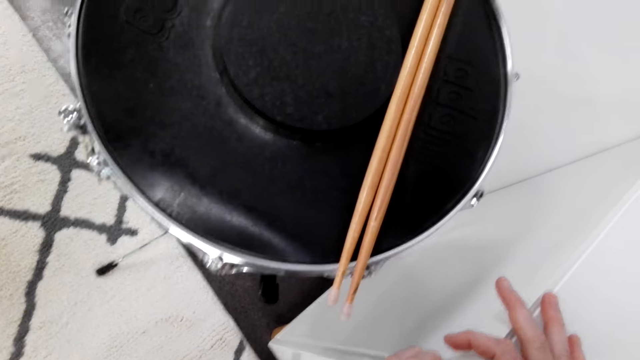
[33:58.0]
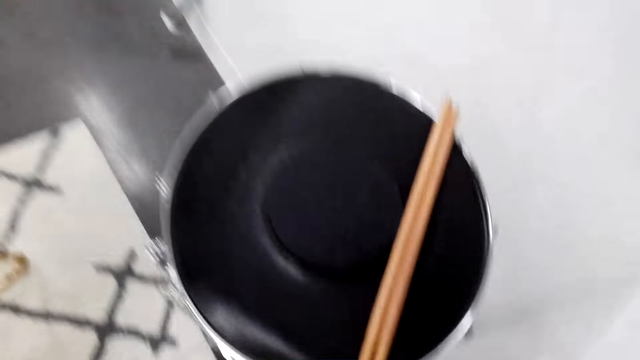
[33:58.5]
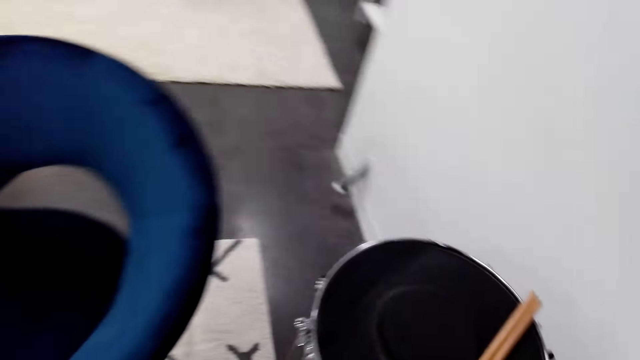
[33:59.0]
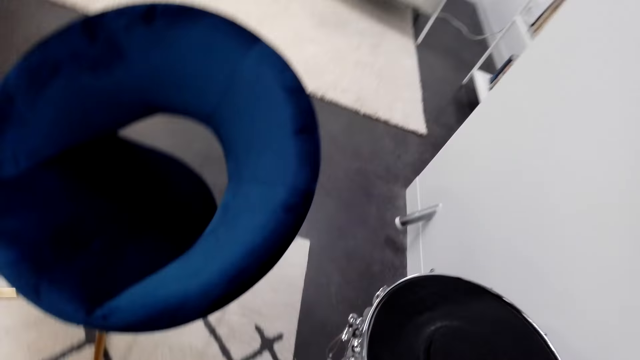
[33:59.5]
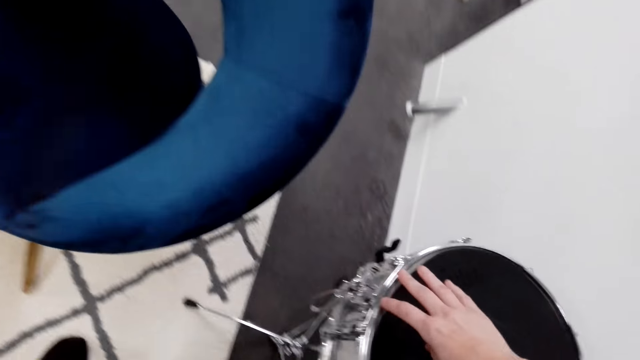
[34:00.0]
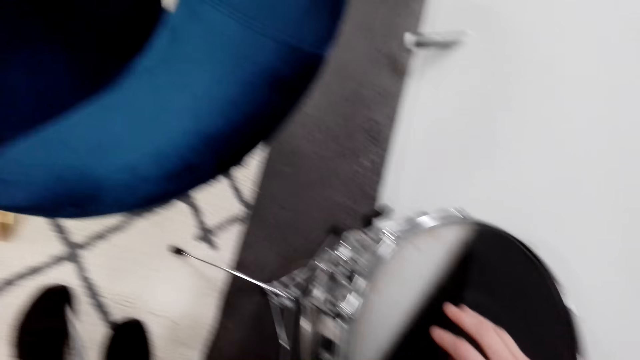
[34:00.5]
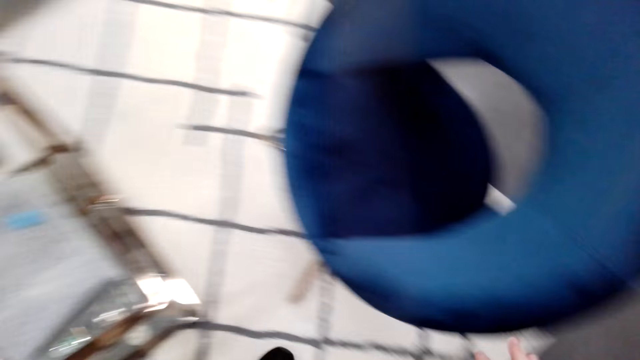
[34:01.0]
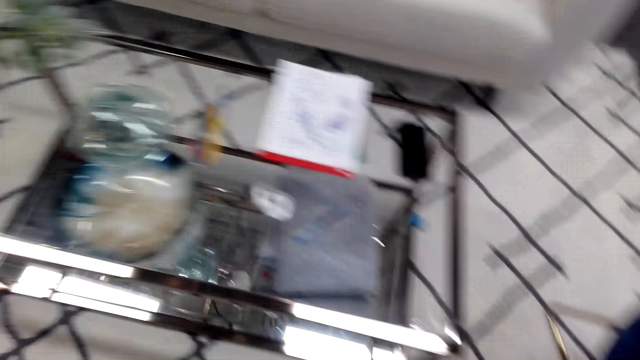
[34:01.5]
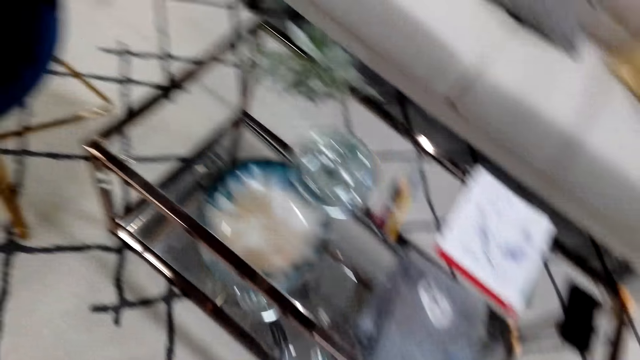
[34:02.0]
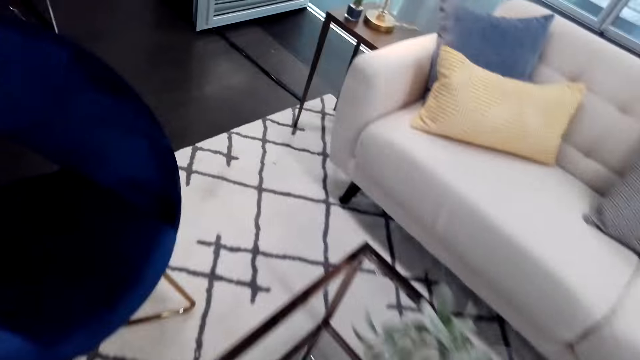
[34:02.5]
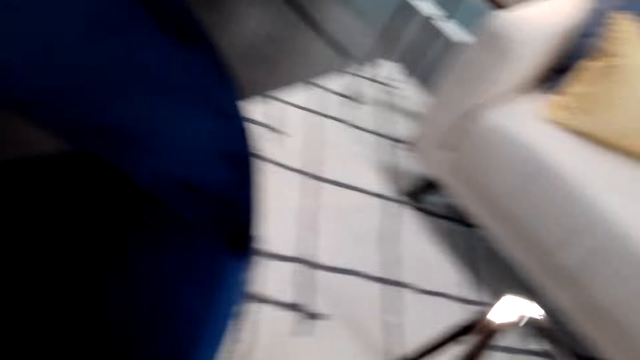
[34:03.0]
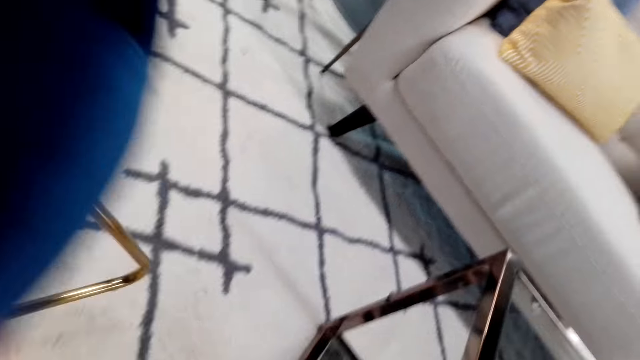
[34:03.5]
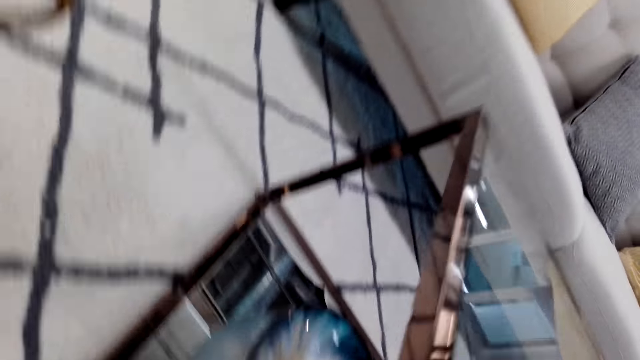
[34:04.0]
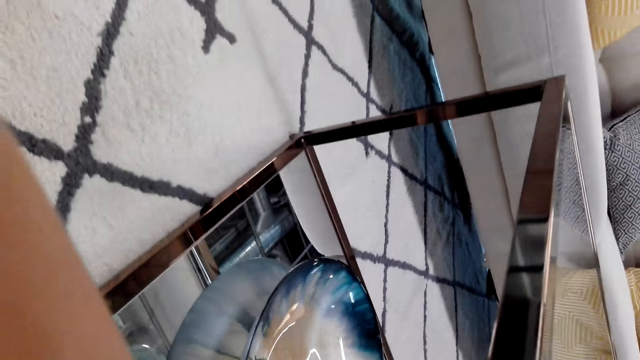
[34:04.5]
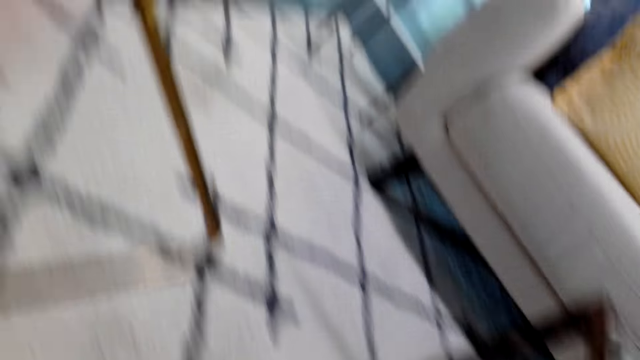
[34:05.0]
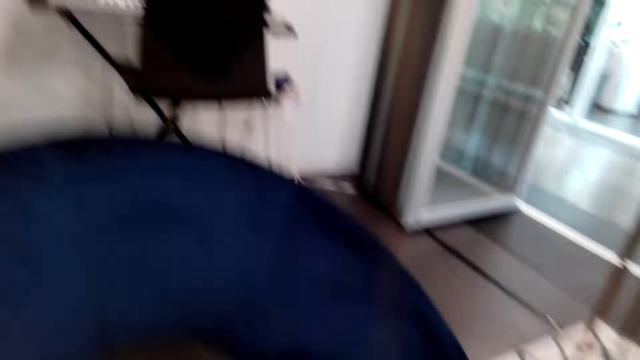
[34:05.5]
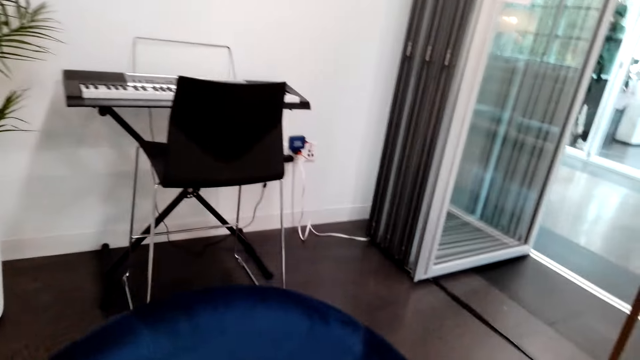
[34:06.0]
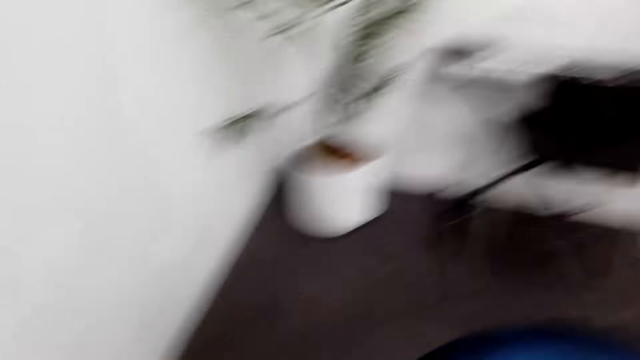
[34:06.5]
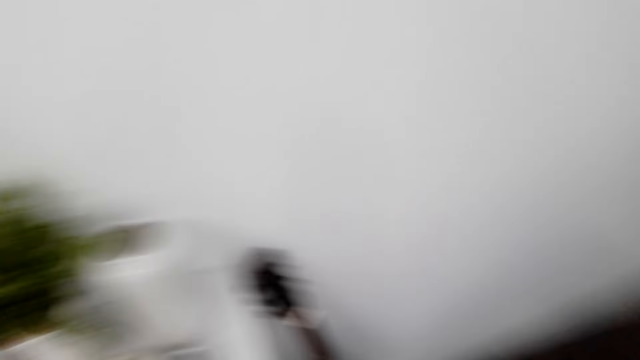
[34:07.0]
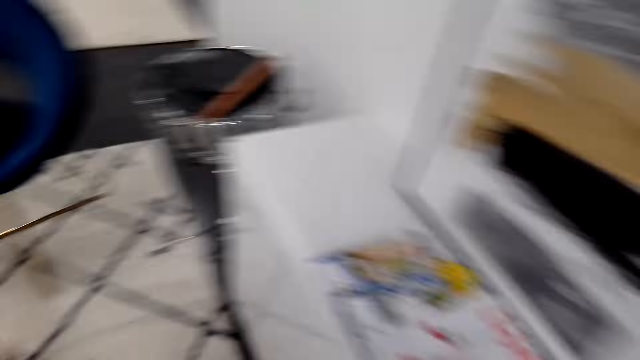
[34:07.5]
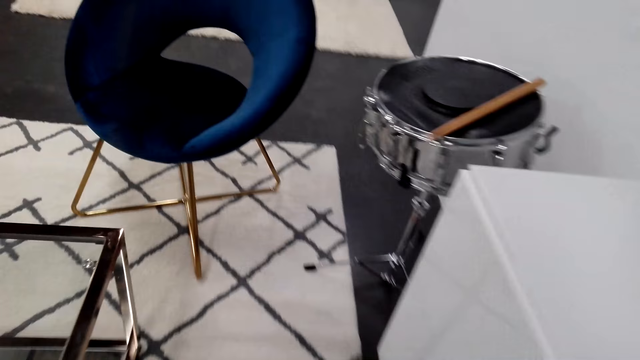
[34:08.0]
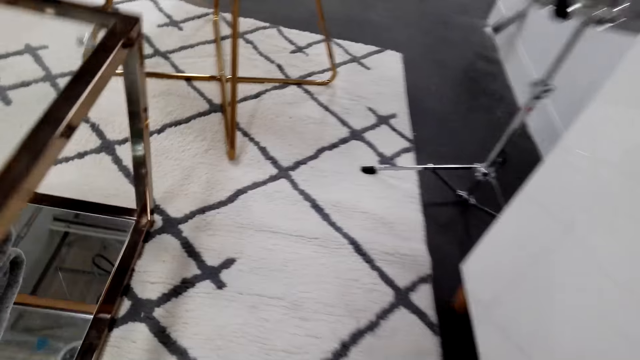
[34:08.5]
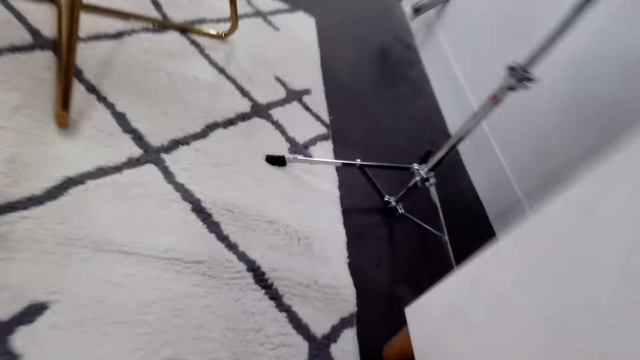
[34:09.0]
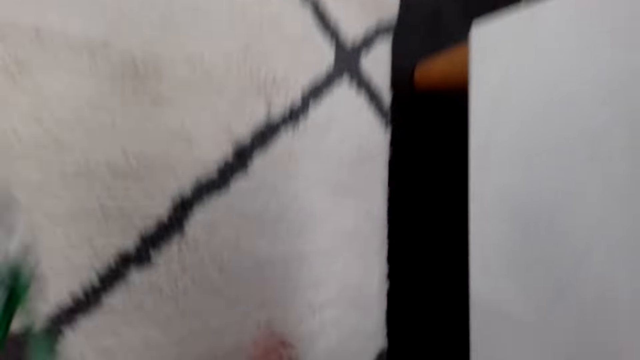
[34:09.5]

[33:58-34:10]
The camera wearer looks around. They move a cloth on the drum. They touch the drum. They move around. They look around, walk around and look around. They dialogue with a woman.

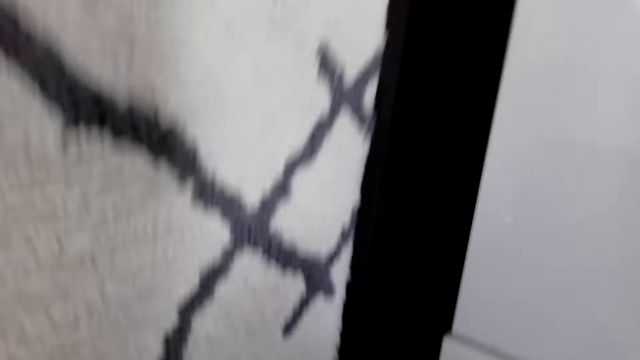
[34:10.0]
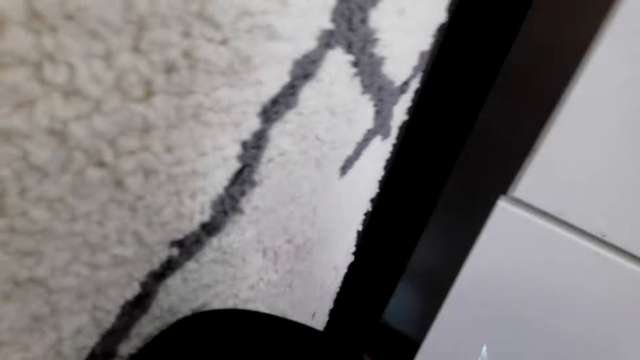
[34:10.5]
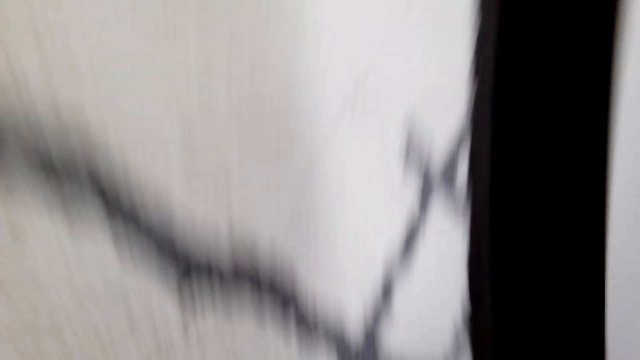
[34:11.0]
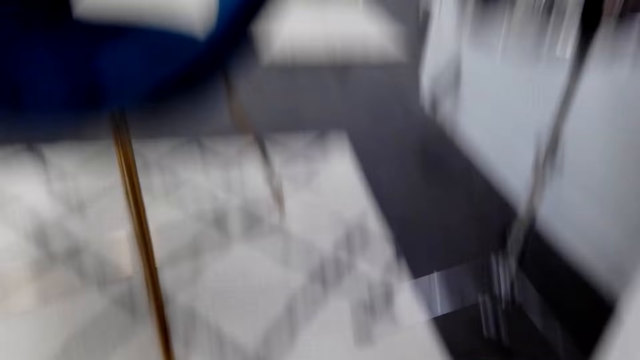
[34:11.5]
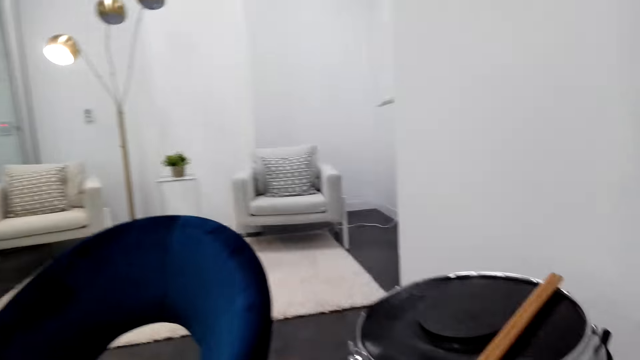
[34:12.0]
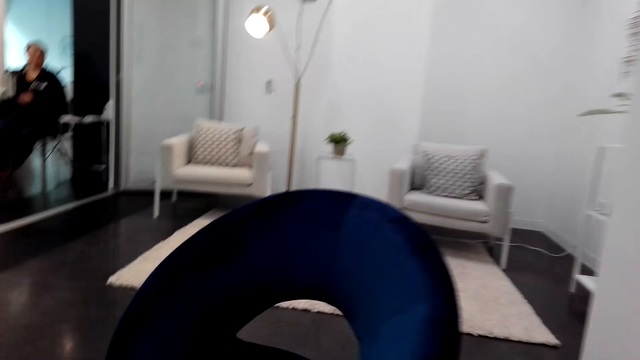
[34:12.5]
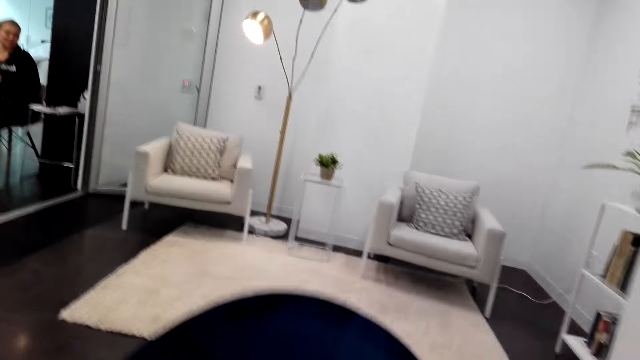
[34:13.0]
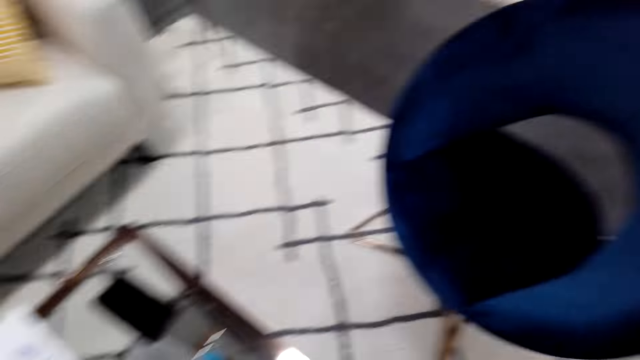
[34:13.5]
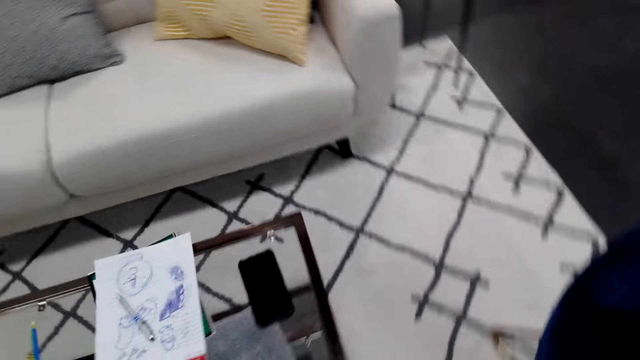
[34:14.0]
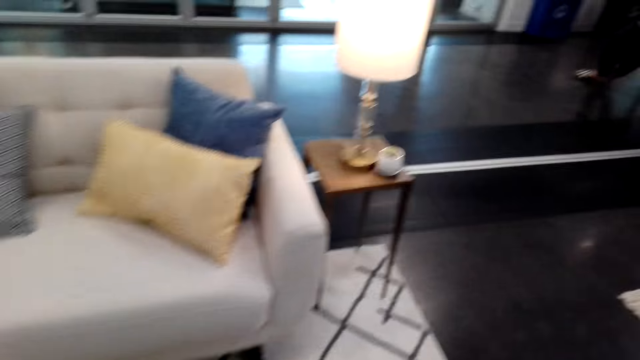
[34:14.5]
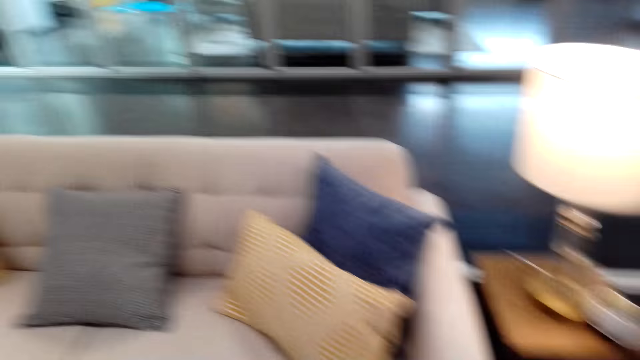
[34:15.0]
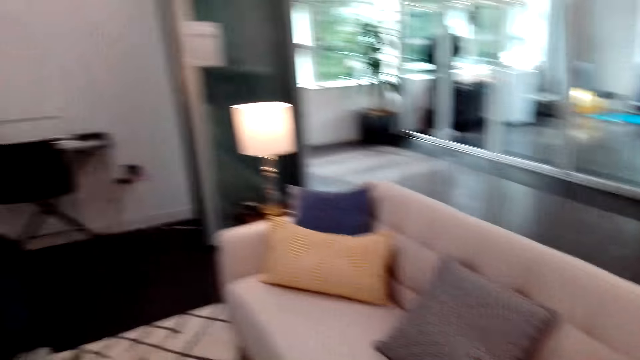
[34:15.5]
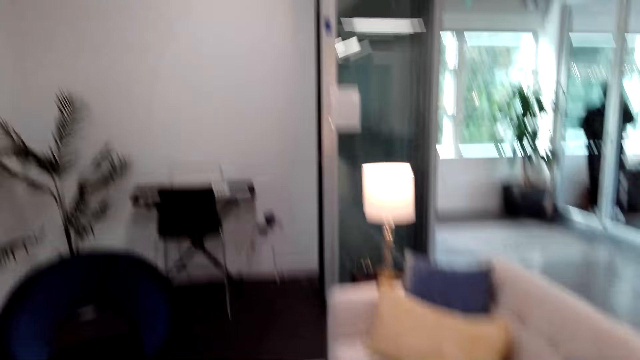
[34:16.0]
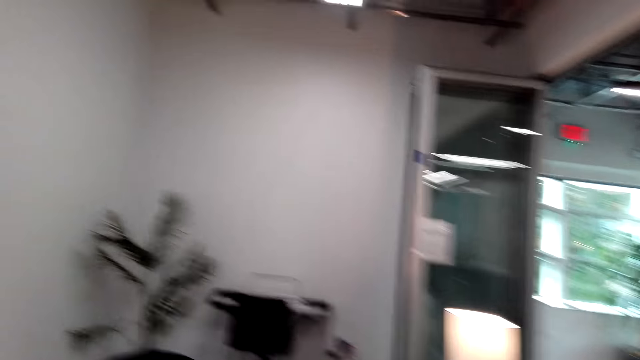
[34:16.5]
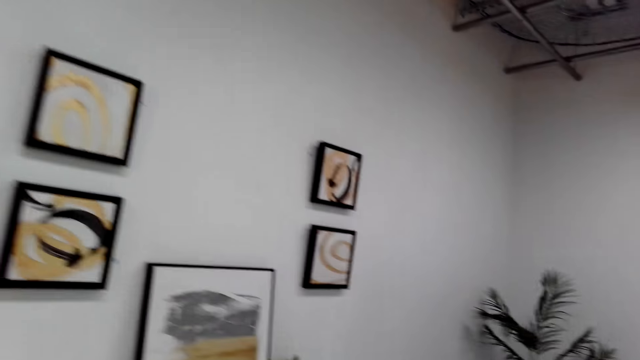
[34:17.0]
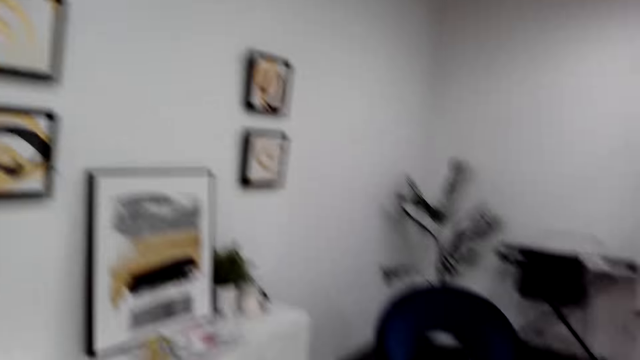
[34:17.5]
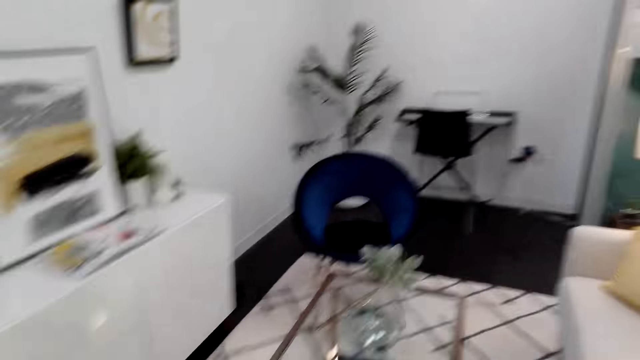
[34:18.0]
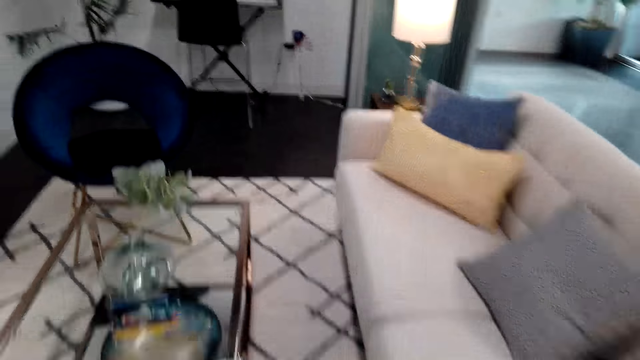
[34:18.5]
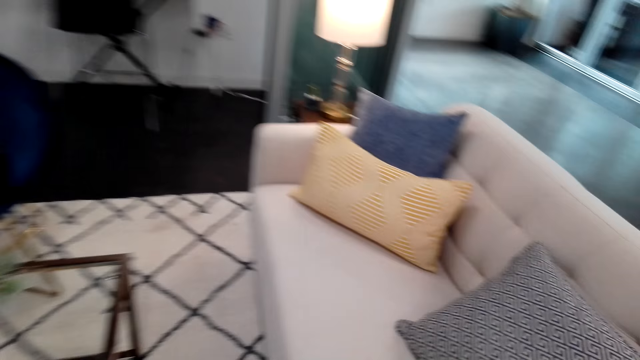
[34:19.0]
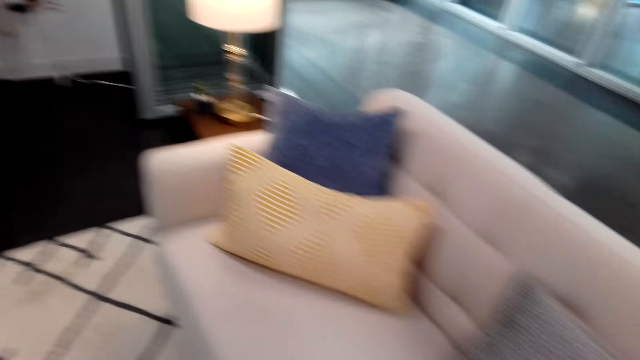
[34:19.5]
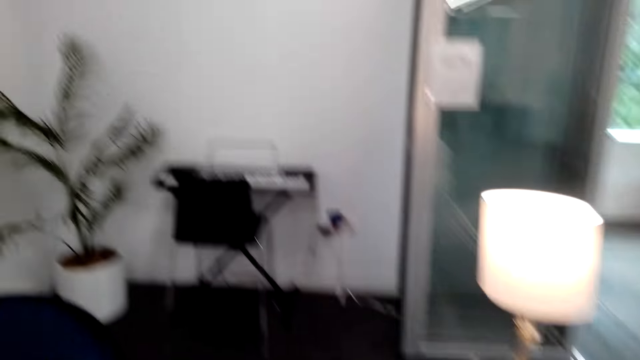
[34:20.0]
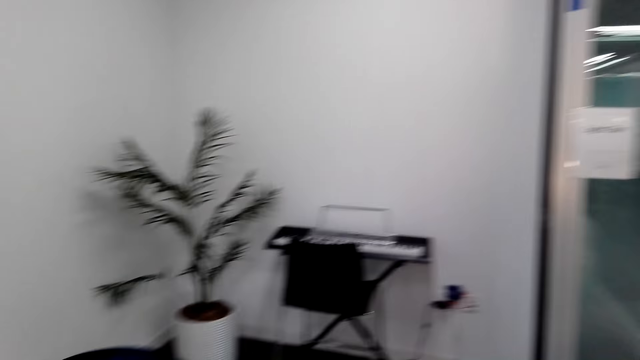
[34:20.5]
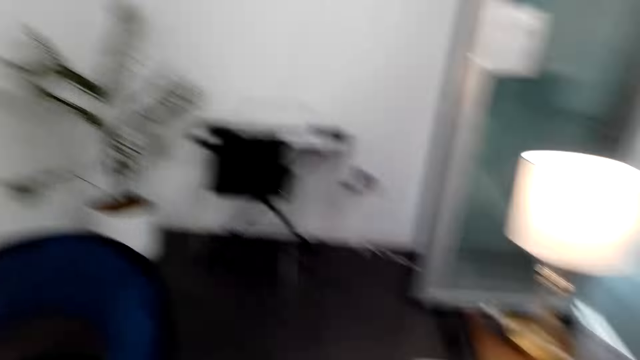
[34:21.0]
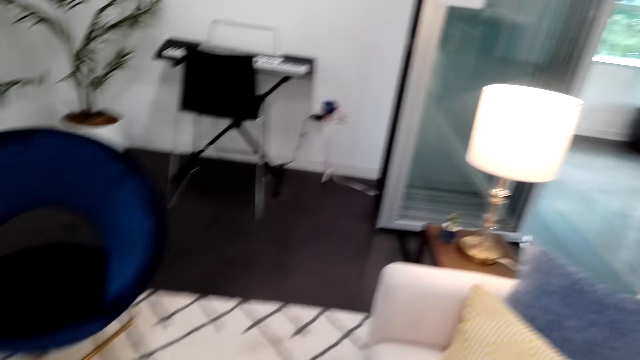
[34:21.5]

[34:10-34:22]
The camera wearer kneels on the carpet. They look under the cabinet and move around. A woman sits on the chair. She sits on the chair again. Another woman walks around. The camera wearer looks around. They walk around.
